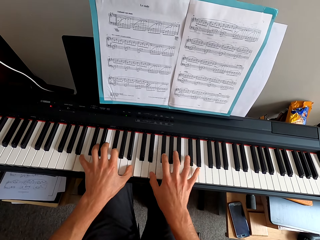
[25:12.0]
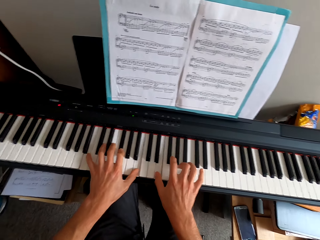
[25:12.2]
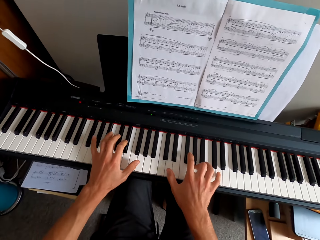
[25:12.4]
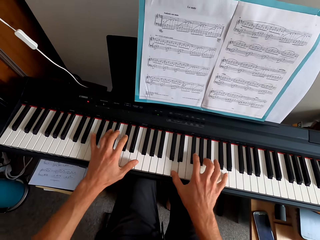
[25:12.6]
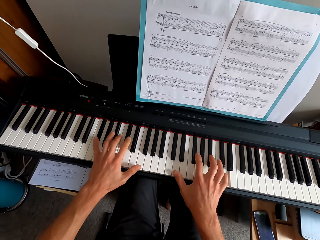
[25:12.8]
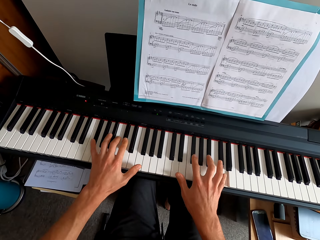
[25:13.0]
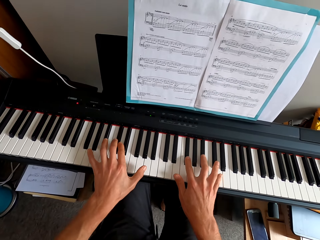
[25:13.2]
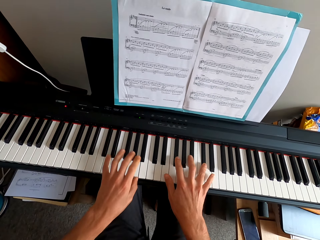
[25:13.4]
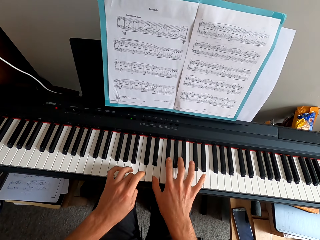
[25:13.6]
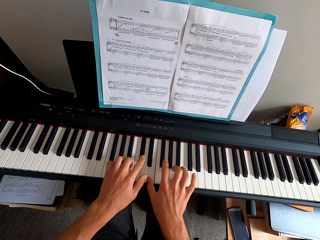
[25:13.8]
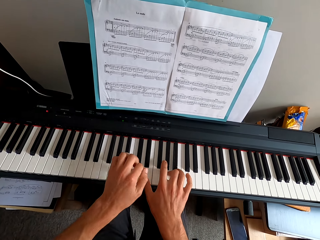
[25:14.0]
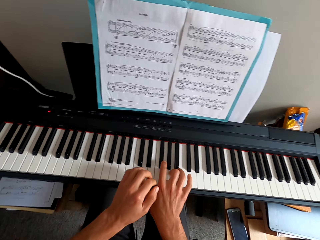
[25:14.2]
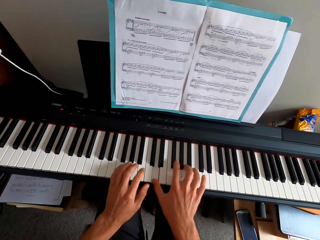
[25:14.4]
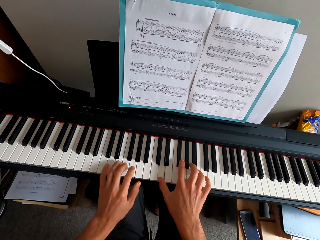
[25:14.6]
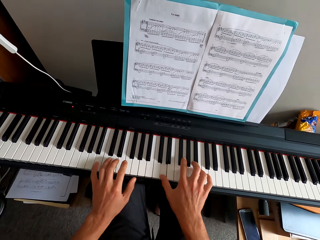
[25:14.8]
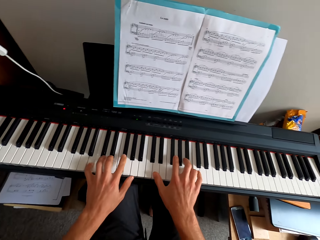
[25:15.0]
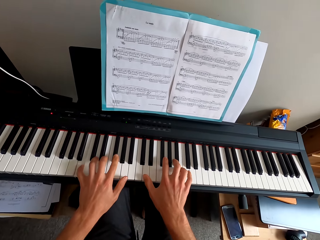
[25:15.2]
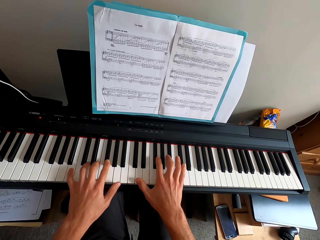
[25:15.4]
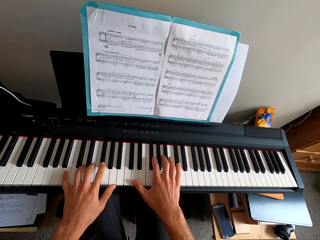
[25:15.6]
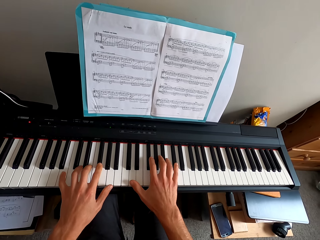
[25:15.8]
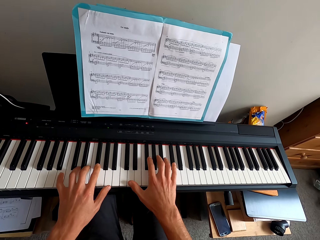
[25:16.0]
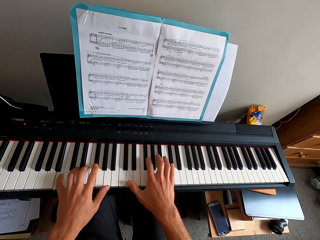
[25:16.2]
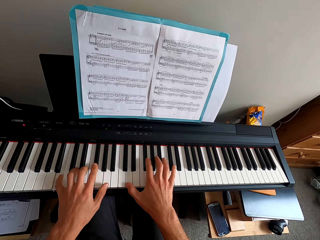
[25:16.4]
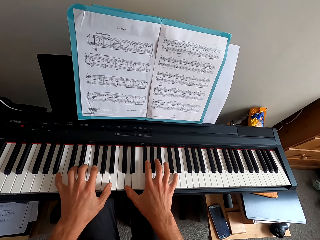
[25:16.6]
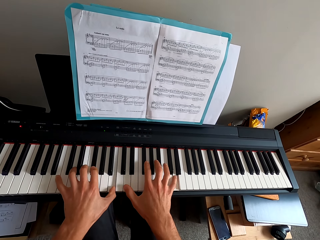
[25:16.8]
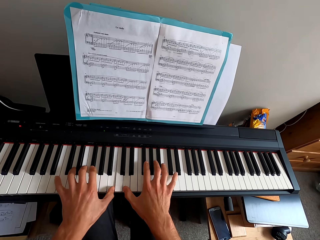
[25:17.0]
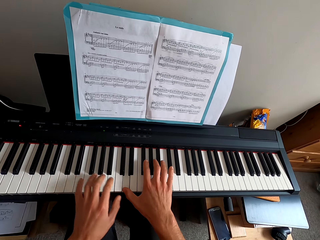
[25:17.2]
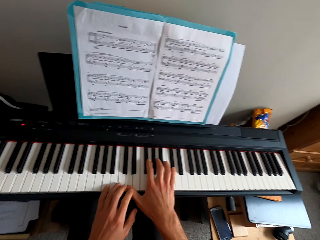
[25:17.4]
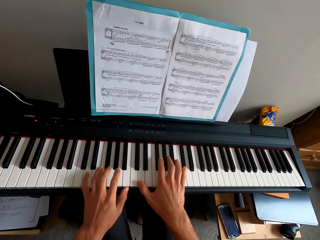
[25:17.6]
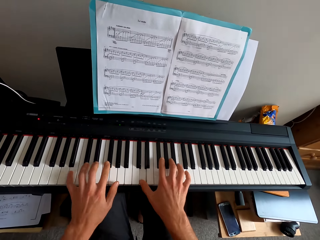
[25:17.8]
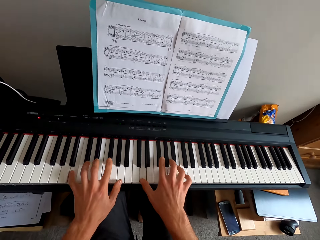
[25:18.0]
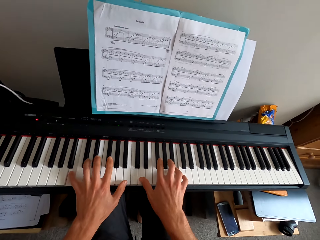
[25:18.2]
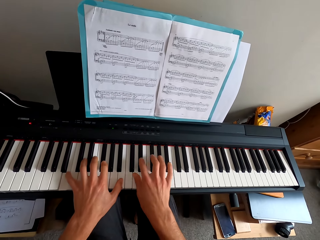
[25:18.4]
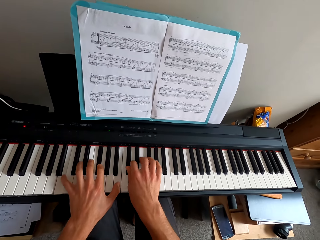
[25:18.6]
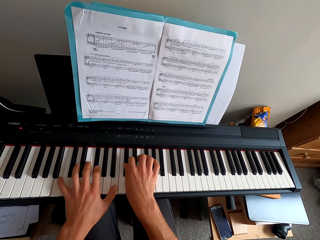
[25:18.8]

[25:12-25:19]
The camera wearer plays the piano.

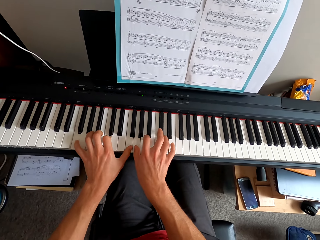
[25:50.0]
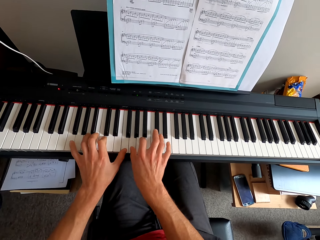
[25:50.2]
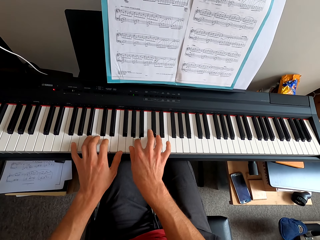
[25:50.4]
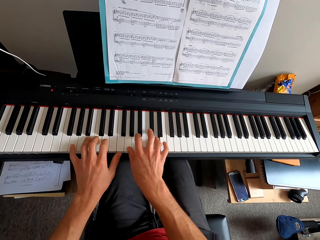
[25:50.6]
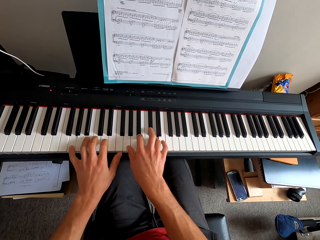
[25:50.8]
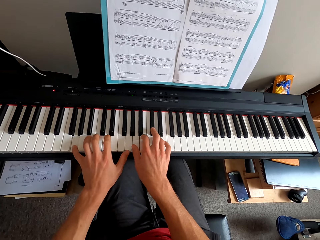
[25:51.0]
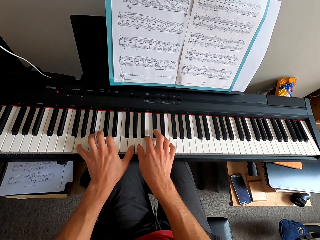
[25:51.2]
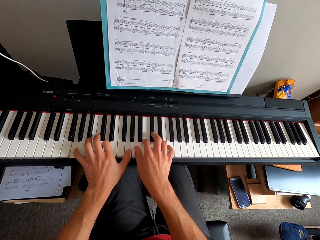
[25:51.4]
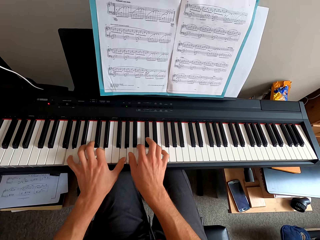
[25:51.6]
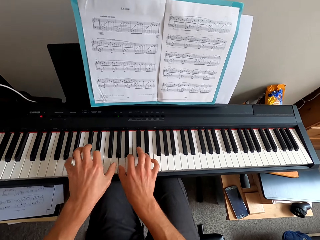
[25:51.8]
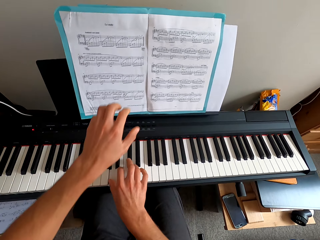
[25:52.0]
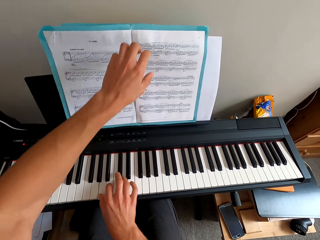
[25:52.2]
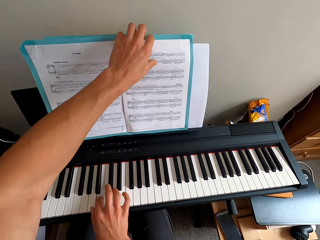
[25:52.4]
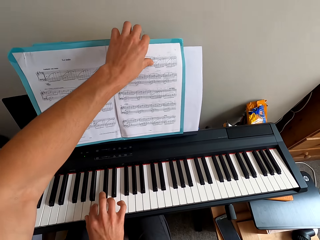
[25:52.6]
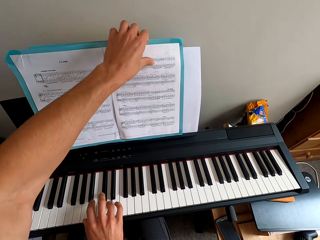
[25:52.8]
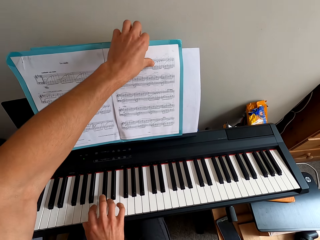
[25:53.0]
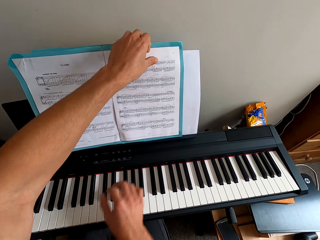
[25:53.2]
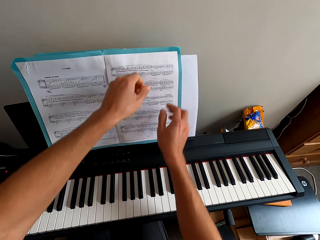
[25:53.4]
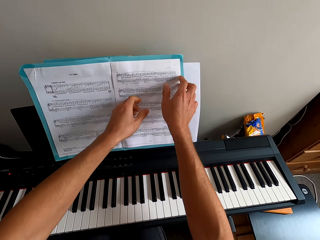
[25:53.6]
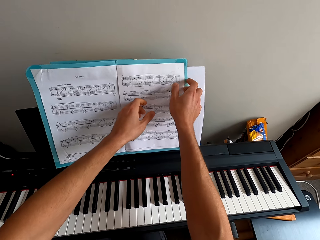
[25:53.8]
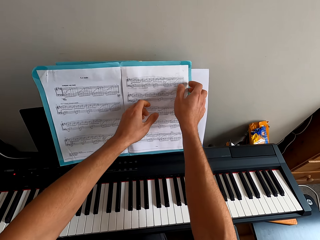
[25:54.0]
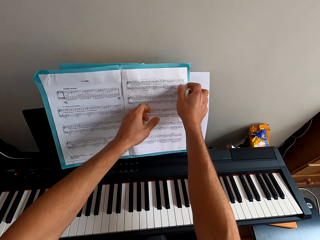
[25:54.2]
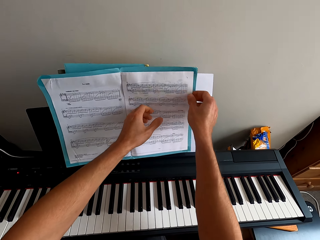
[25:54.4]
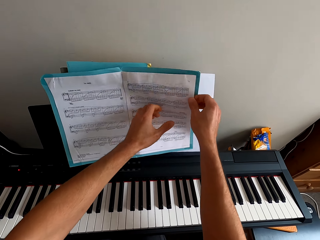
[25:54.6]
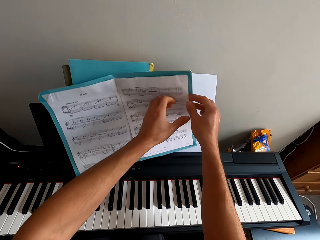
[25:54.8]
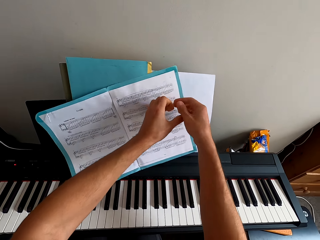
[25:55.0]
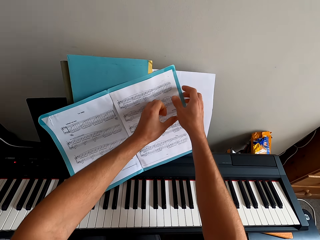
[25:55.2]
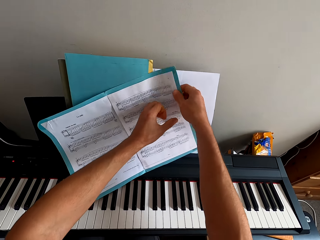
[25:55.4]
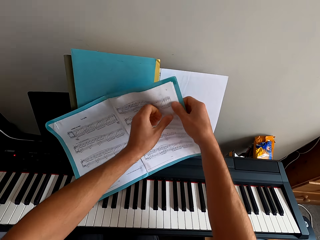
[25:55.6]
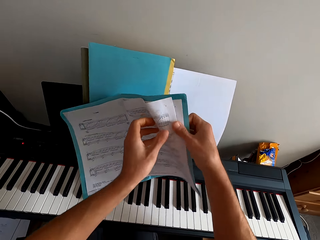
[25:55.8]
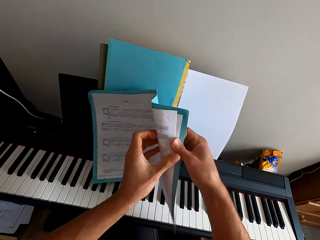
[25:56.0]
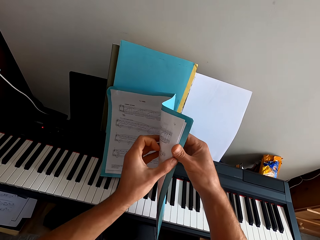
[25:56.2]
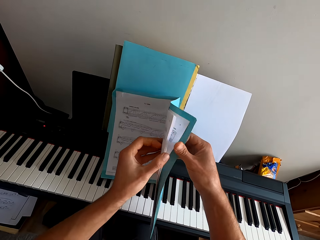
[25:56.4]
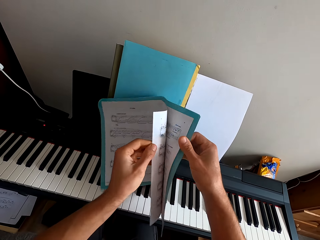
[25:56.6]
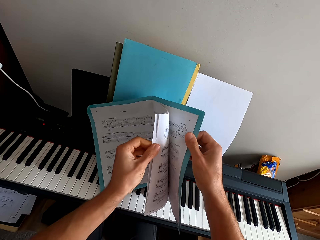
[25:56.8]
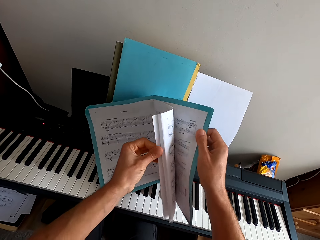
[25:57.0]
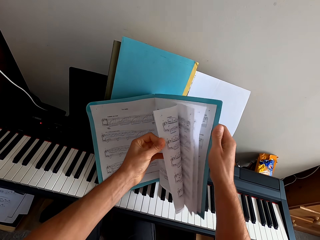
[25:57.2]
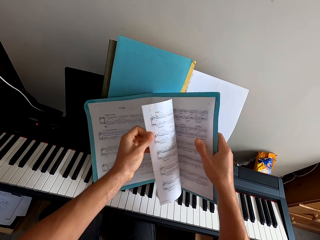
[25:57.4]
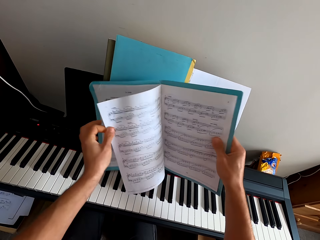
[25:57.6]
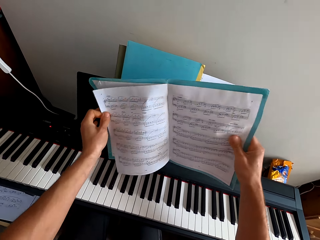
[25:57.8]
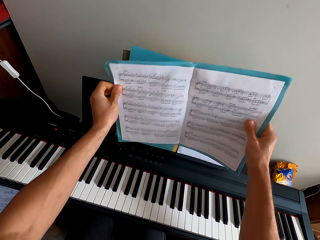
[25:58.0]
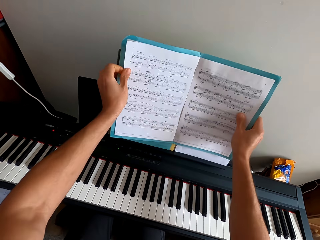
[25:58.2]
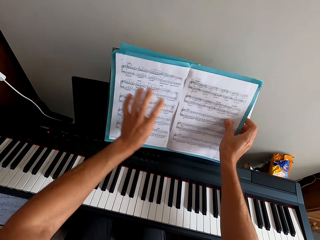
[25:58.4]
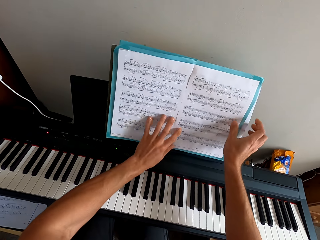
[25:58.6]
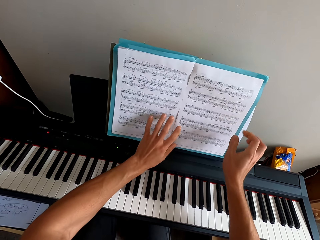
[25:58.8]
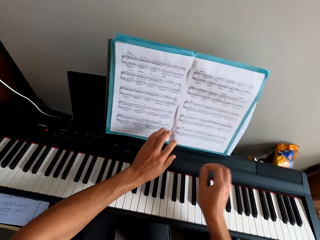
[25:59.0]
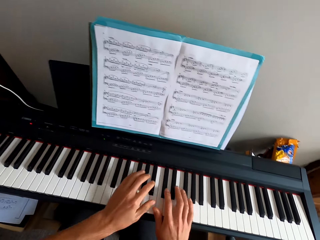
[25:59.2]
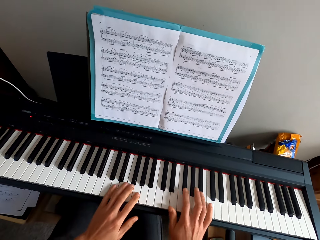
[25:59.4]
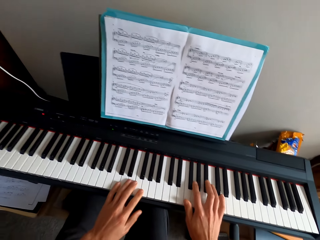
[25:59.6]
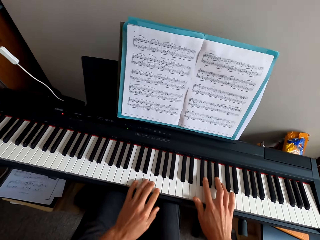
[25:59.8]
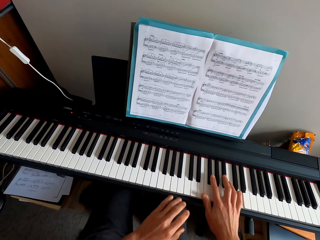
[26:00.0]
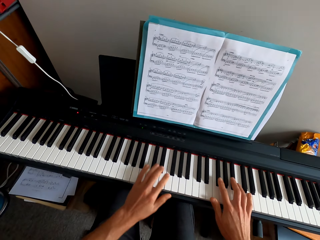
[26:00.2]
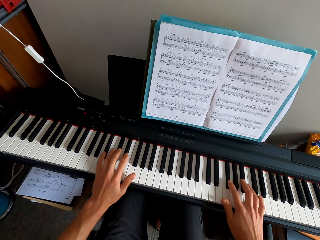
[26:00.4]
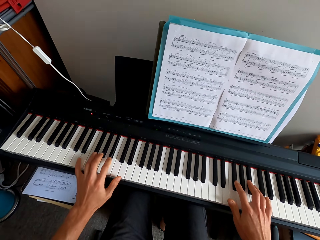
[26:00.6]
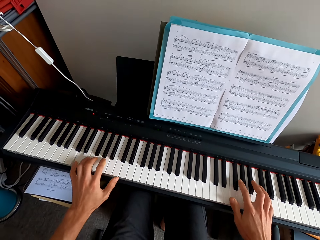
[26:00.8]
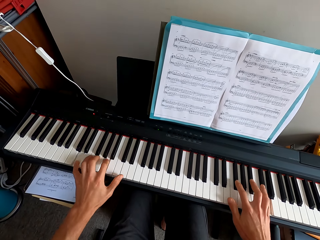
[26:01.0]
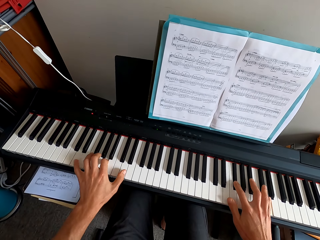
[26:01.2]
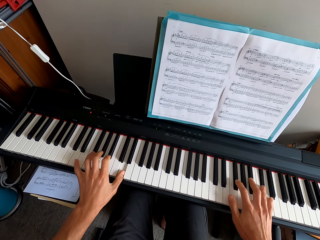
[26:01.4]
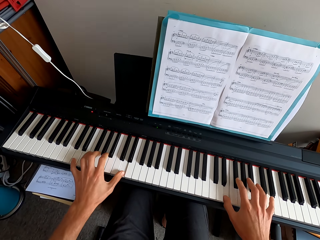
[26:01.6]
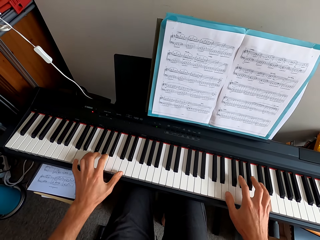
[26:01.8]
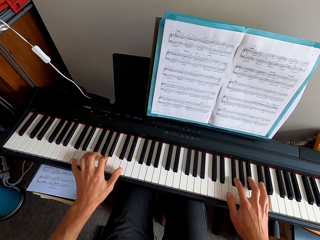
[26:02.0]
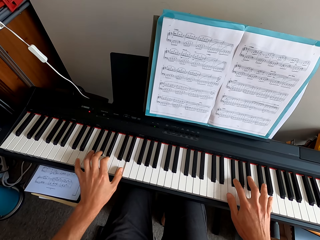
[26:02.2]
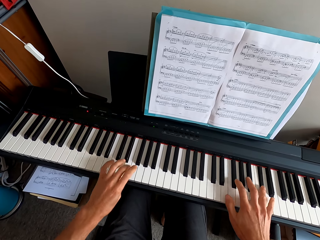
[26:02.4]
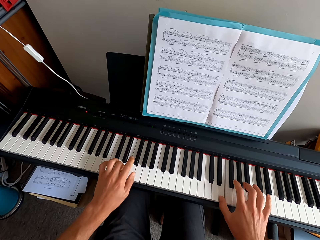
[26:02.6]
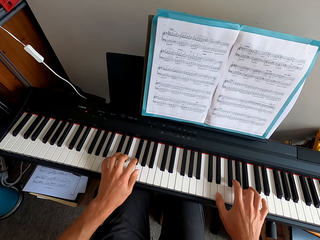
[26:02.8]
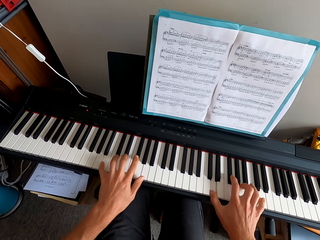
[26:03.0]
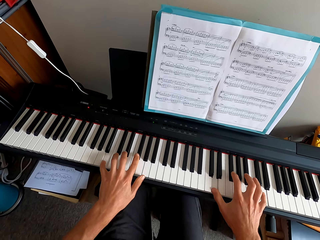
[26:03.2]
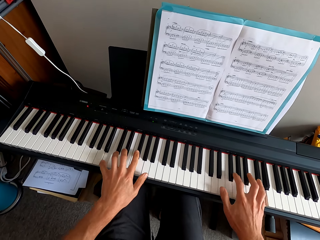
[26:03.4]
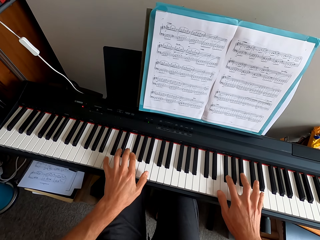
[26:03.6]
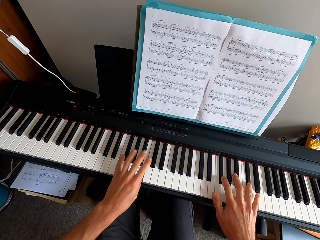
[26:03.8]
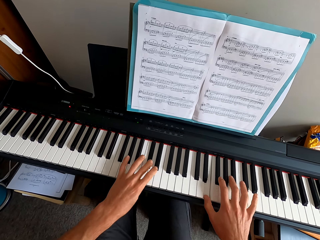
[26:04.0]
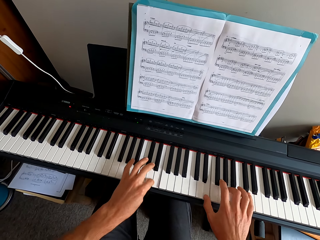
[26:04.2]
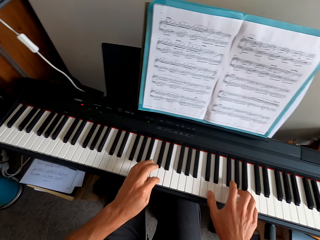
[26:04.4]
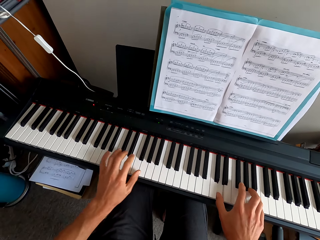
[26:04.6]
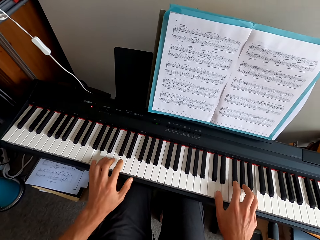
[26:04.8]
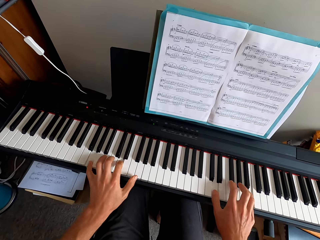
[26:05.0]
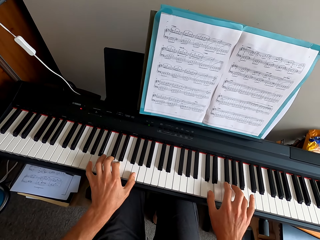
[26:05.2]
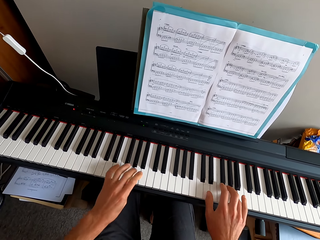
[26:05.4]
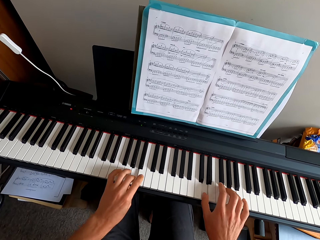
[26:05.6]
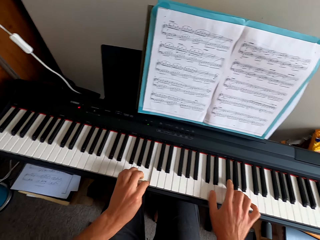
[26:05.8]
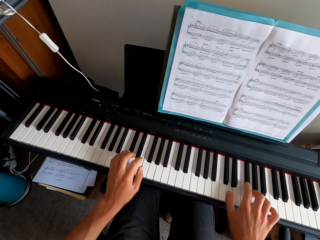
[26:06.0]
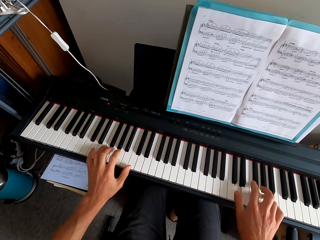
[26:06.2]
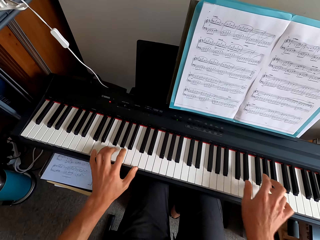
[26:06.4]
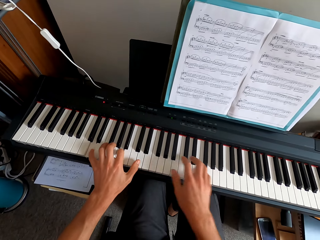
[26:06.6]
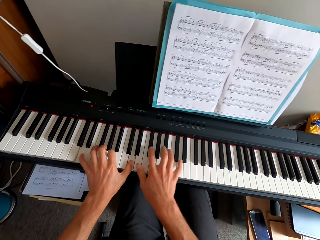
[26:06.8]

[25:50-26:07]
The camera wearer pulls his hand off the keyboard. He holds a page. He pulls his hand off the keyboard. He holds the page with both hands. He flips the pages. He puts the booklet on a booklet. He plays the keyboard with both hands. He is opening the next page.
